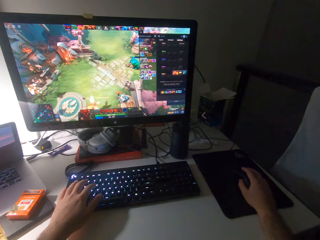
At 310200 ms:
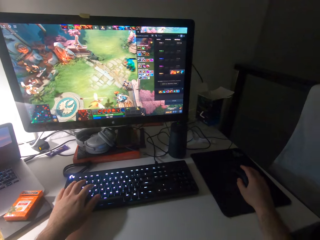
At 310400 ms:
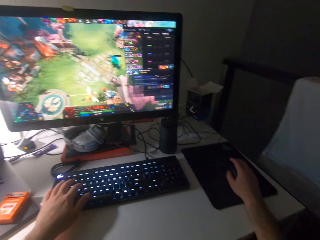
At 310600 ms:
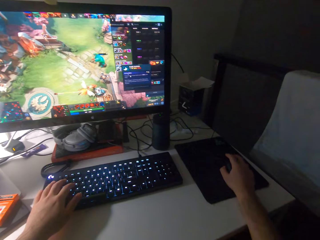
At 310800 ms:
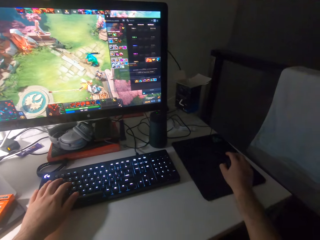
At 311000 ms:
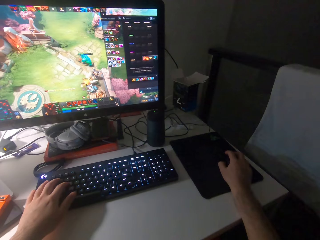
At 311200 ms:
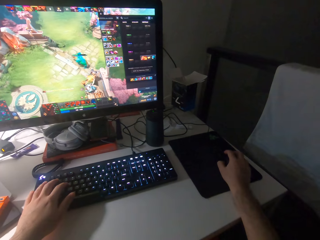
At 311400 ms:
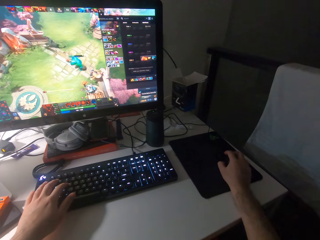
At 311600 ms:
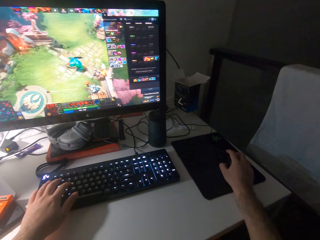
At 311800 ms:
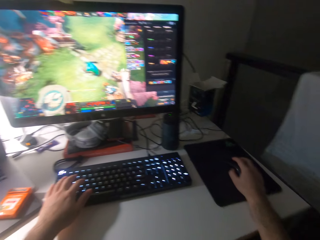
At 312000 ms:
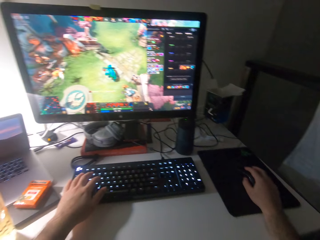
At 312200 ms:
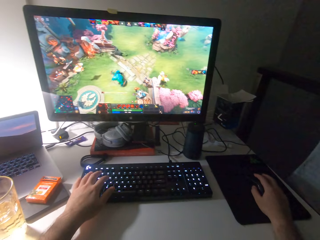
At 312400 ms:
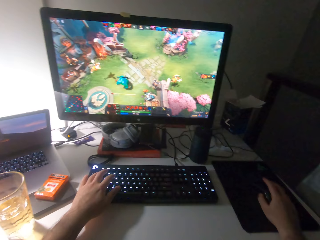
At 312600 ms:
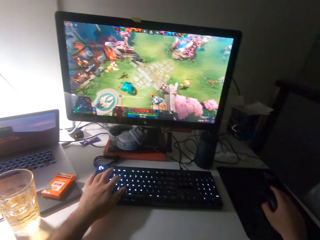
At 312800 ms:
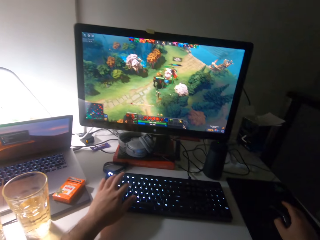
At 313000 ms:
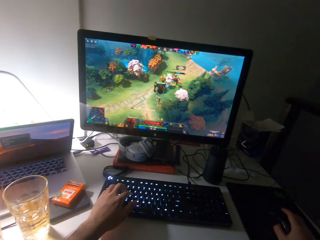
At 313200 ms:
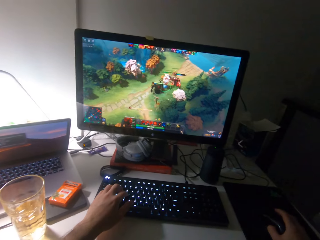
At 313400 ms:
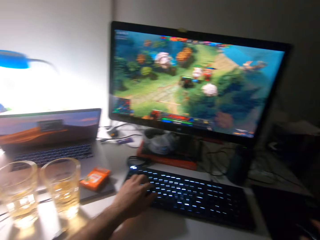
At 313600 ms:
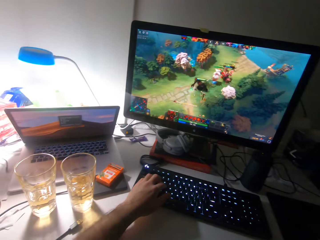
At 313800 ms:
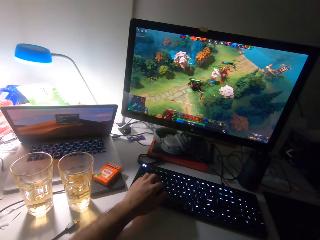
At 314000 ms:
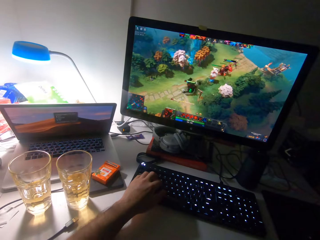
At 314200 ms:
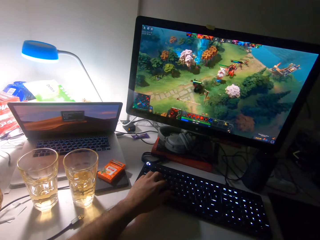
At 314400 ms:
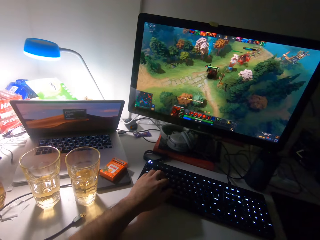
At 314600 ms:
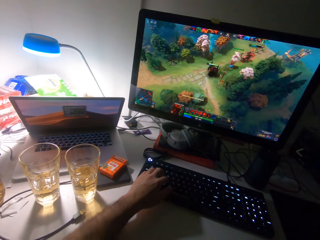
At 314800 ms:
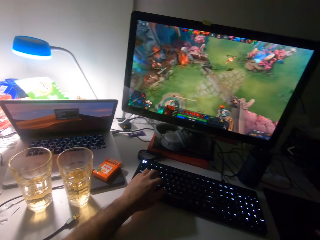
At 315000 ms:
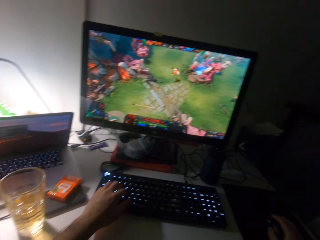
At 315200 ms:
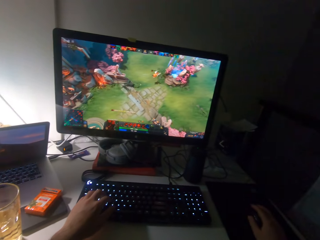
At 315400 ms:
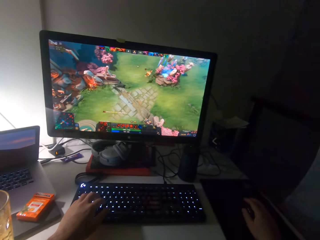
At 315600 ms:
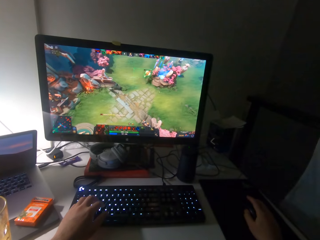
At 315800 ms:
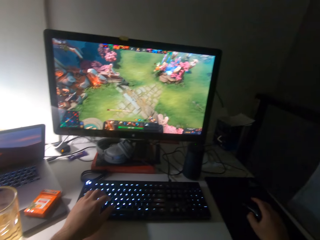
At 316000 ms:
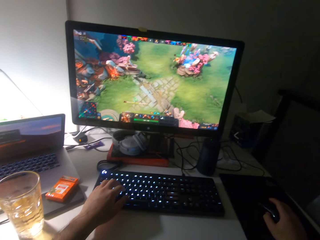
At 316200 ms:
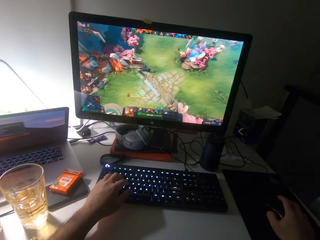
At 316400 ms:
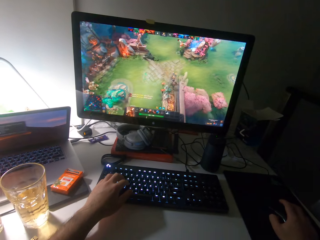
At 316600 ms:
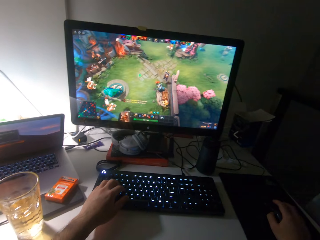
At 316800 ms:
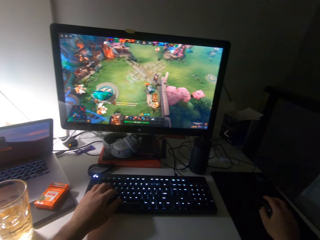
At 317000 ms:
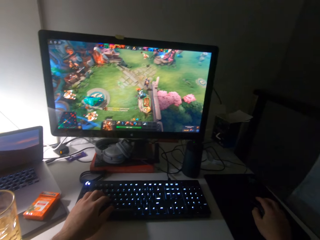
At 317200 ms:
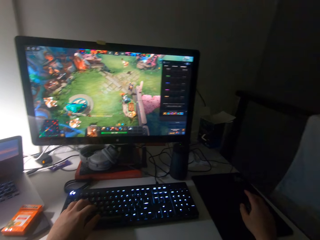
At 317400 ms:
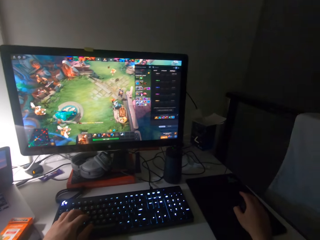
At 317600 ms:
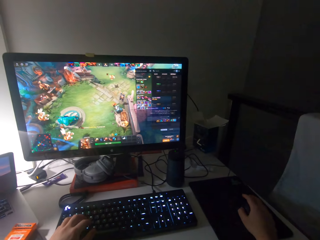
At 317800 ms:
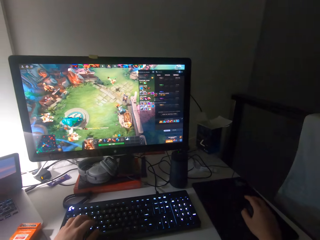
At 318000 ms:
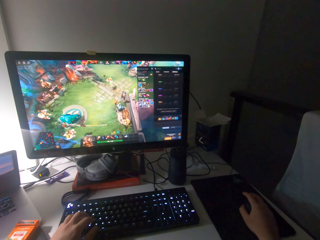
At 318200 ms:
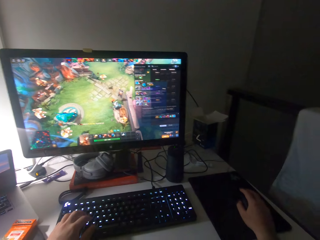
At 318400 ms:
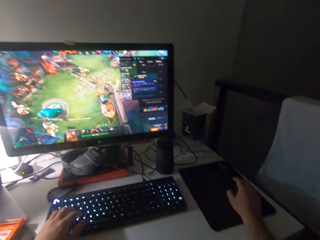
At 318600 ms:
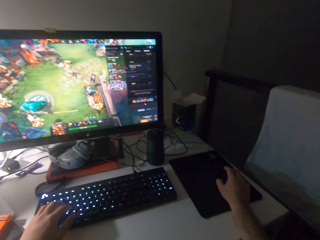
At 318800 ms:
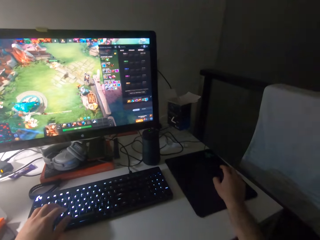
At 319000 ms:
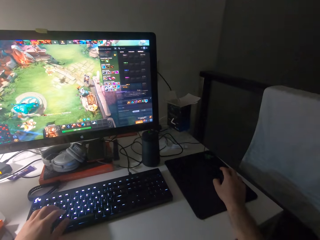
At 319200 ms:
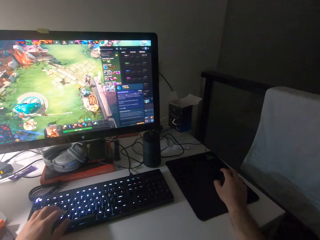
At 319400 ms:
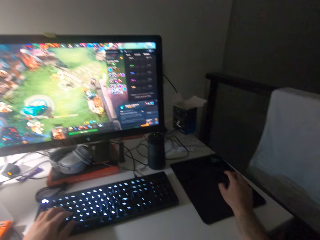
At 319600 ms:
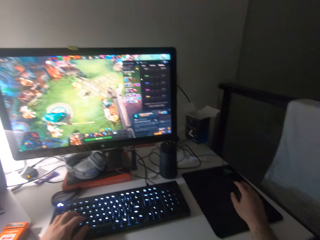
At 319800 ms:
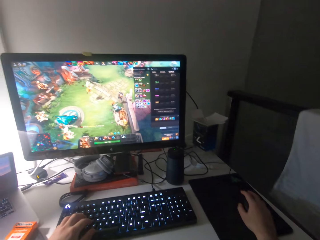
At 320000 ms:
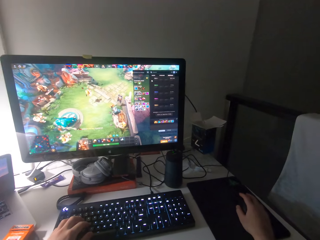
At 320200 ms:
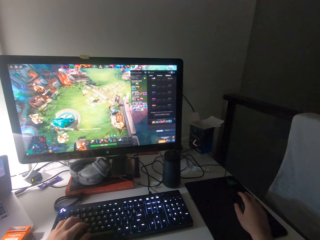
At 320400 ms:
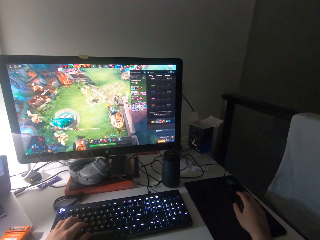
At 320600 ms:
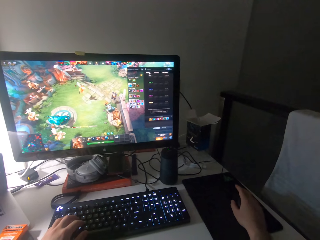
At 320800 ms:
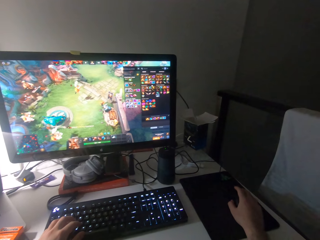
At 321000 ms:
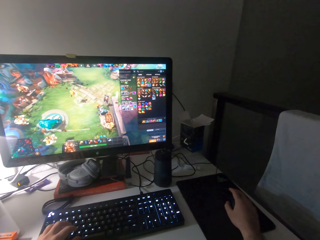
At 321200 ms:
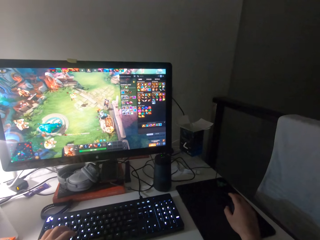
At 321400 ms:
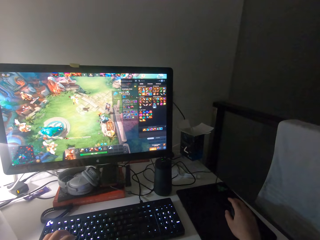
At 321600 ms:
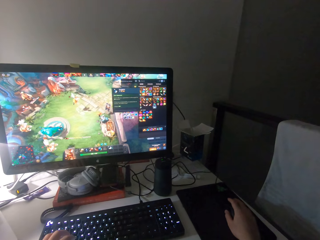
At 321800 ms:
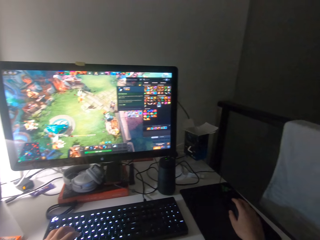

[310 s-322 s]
The camera wearer presses the keyboard. They scroll the mouse.

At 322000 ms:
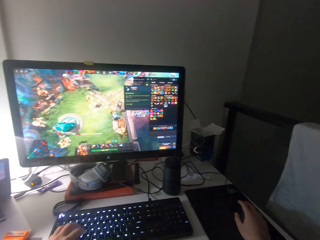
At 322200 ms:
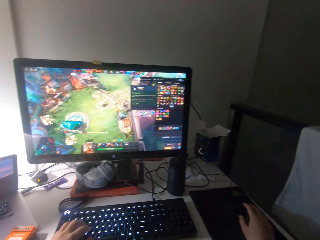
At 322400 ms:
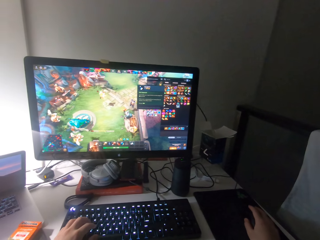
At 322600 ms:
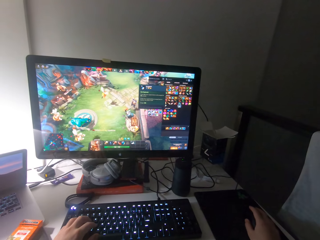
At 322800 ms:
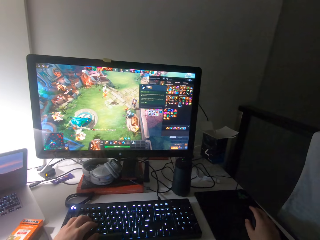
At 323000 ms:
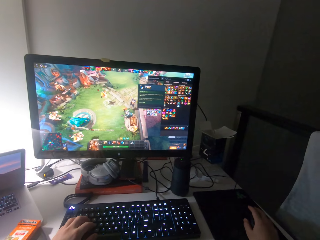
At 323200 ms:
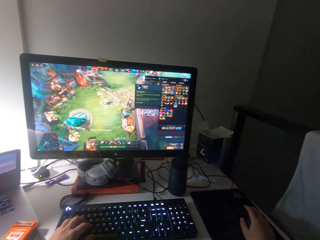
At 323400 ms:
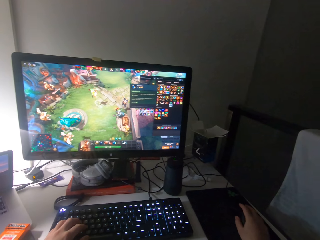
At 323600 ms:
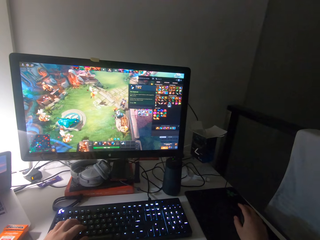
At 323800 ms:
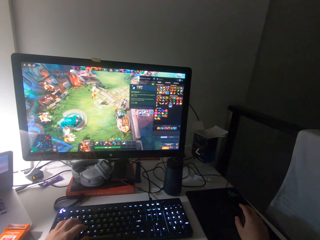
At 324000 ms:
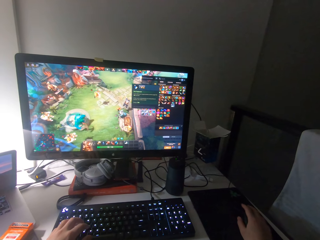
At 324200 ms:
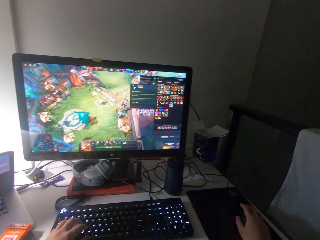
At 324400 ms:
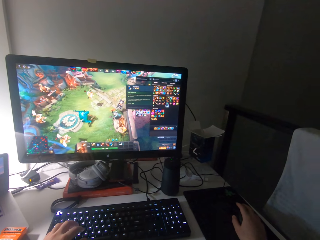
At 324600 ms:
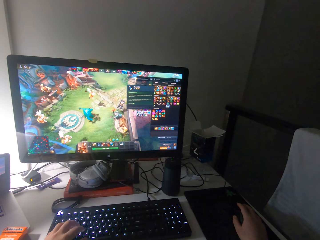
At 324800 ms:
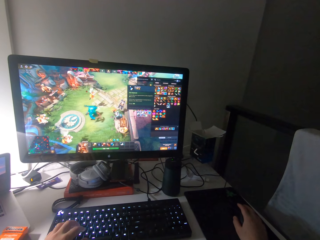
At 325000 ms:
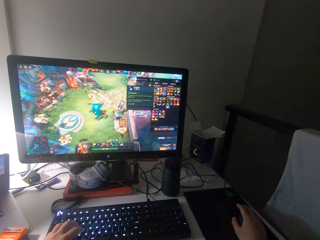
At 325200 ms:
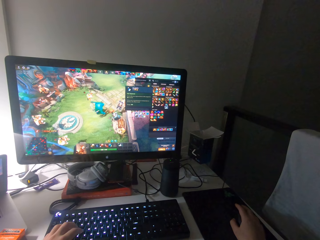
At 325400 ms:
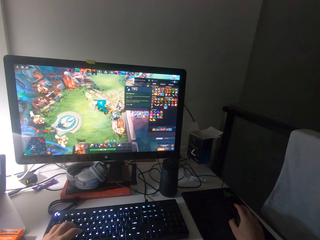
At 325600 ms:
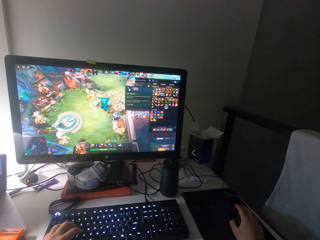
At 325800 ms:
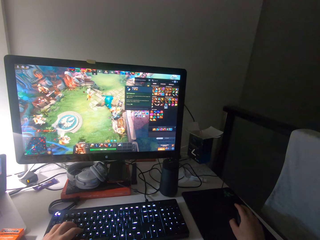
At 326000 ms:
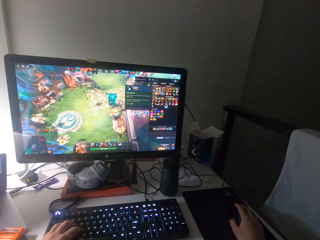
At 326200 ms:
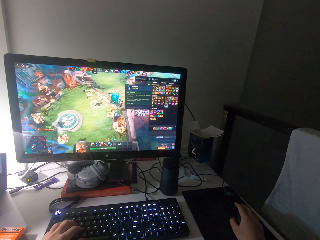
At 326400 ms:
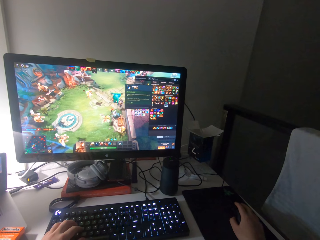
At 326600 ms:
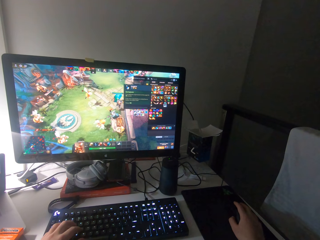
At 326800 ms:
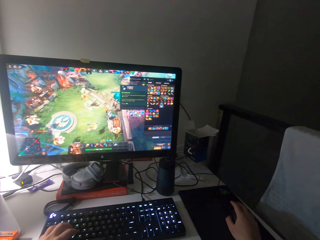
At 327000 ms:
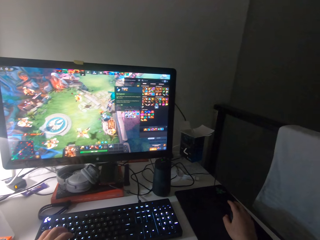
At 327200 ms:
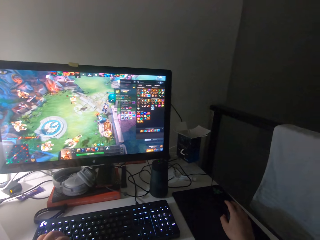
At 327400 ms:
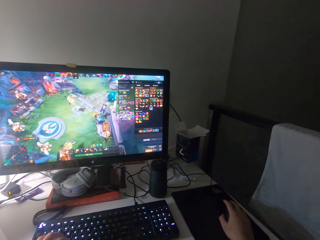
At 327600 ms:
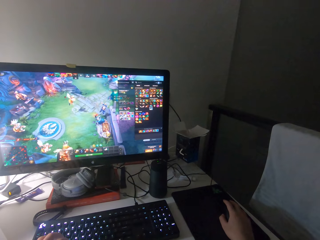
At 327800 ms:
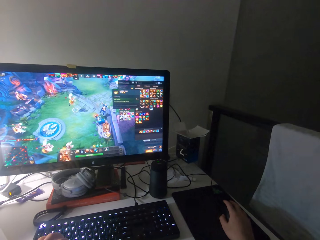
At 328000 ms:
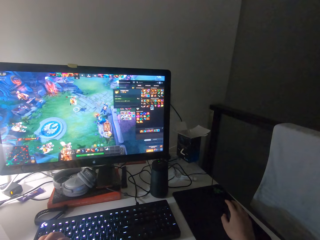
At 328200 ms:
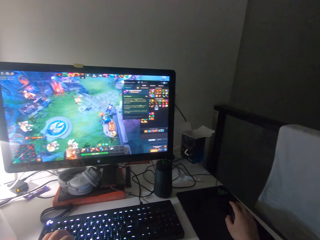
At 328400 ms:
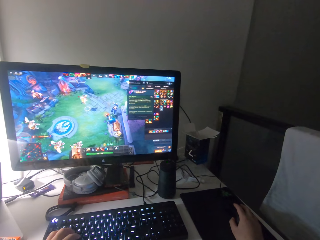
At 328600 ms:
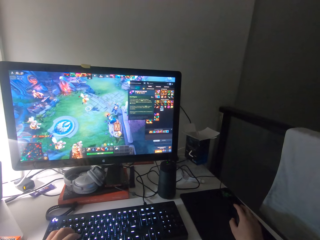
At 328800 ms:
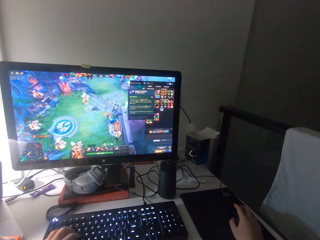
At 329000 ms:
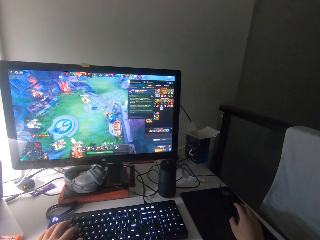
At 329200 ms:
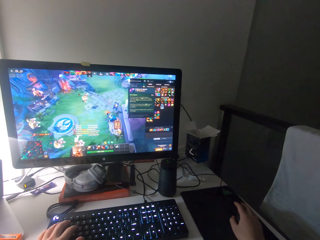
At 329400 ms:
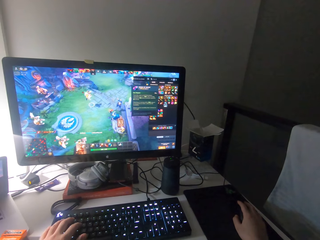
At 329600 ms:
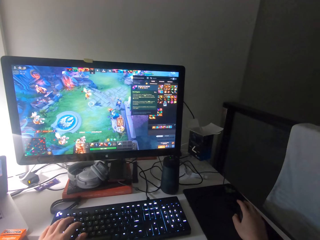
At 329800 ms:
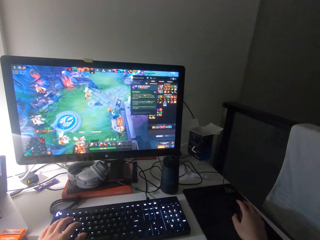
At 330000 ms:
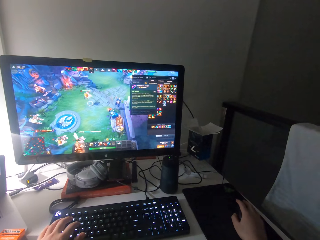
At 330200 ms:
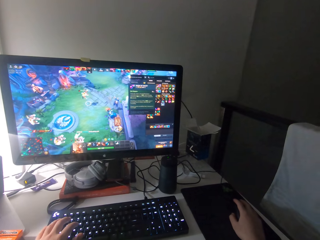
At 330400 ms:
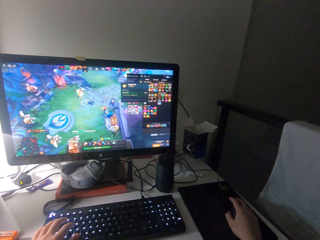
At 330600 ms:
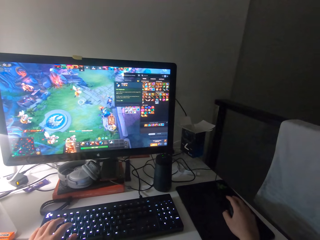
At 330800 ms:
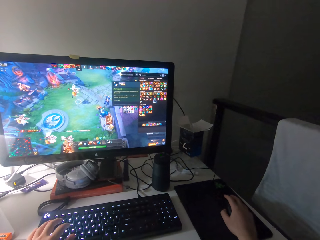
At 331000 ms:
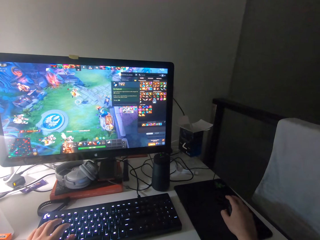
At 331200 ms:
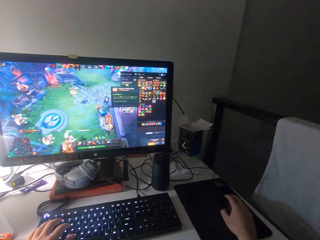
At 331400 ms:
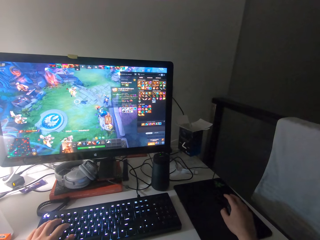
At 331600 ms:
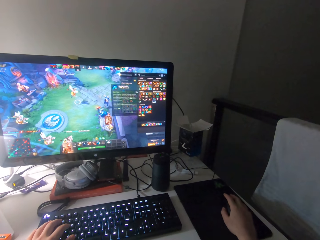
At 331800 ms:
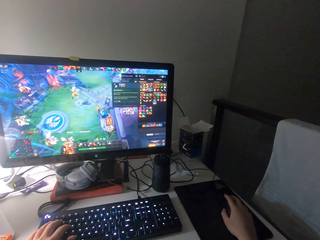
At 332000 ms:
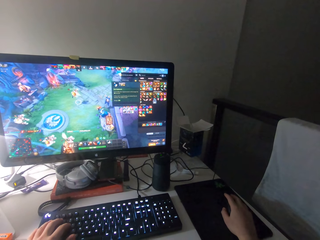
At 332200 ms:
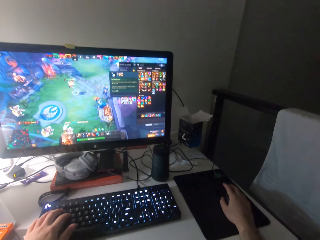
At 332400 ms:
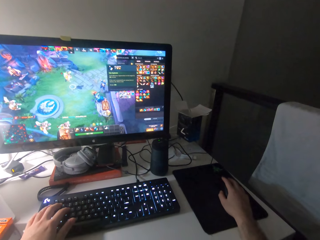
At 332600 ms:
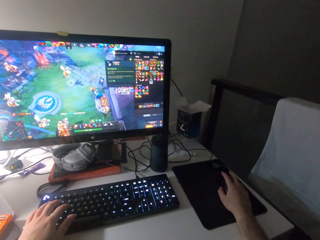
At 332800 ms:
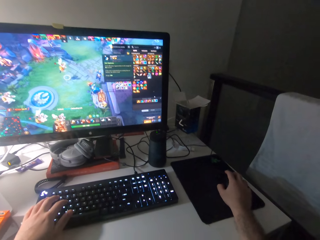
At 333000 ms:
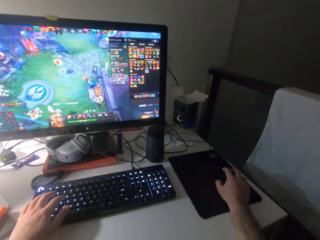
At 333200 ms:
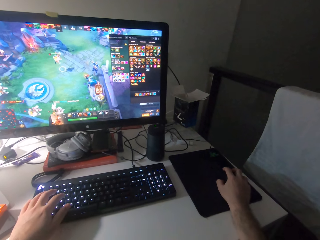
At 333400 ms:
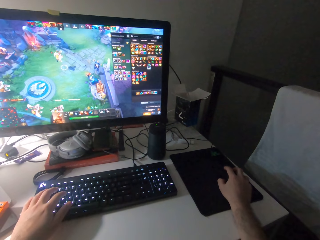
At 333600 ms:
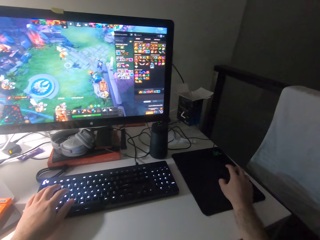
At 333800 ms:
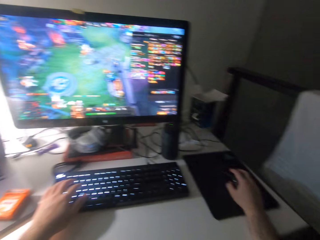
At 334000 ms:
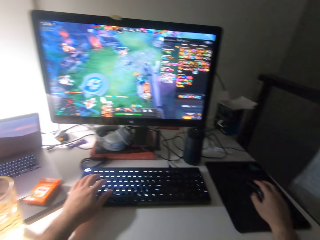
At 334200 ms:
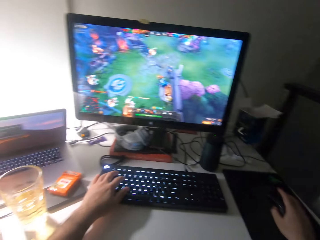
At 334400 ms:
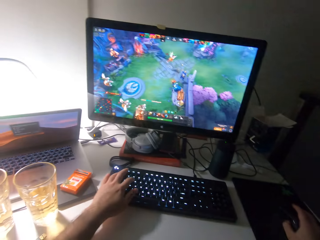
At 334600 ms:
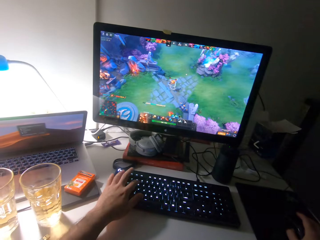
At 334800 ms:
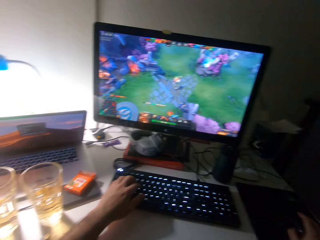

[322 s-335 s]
The camera wearer presses the keyboard.
